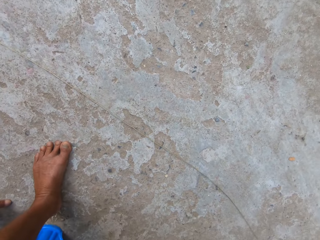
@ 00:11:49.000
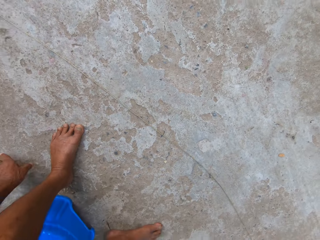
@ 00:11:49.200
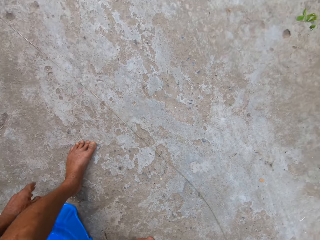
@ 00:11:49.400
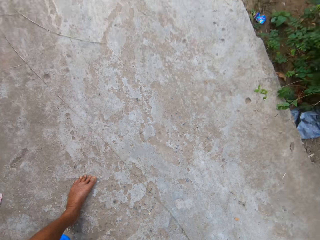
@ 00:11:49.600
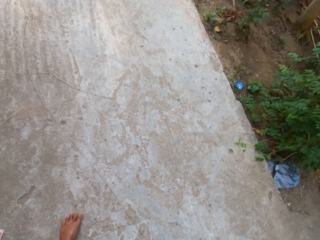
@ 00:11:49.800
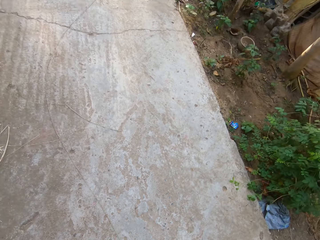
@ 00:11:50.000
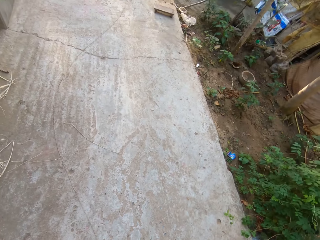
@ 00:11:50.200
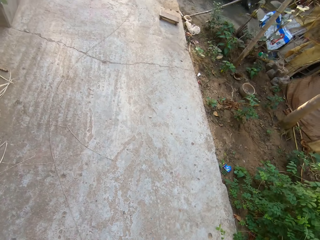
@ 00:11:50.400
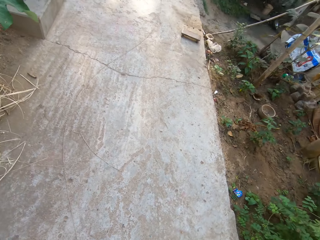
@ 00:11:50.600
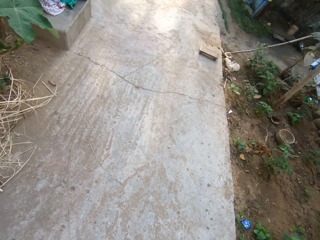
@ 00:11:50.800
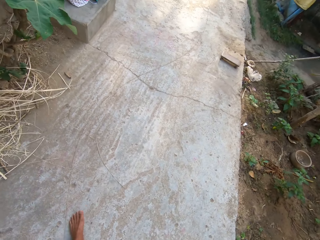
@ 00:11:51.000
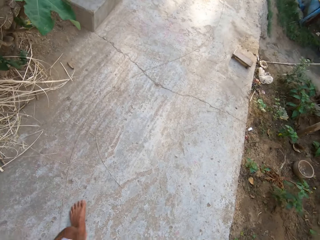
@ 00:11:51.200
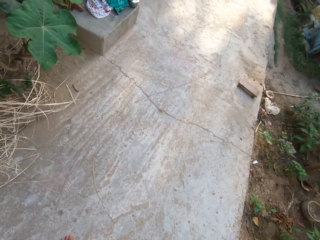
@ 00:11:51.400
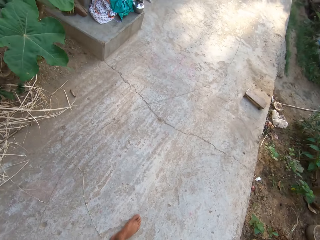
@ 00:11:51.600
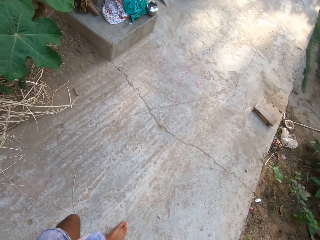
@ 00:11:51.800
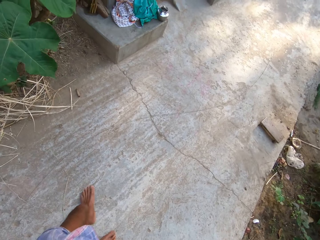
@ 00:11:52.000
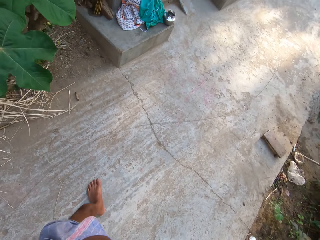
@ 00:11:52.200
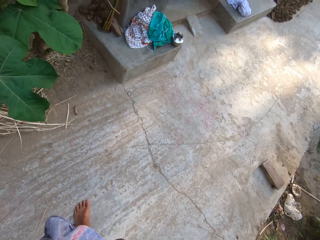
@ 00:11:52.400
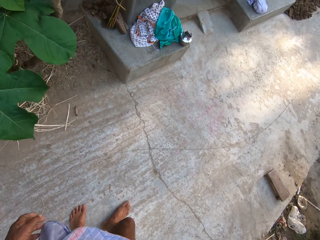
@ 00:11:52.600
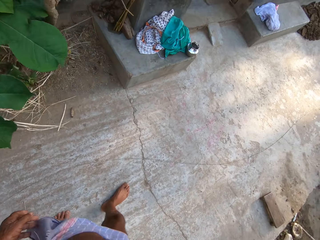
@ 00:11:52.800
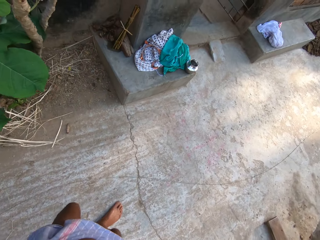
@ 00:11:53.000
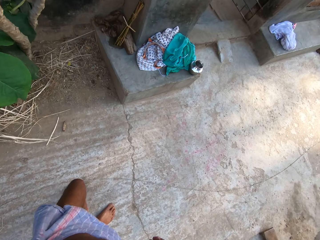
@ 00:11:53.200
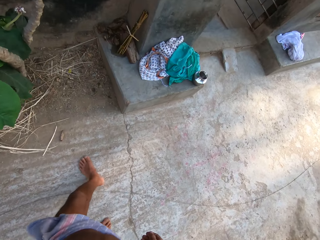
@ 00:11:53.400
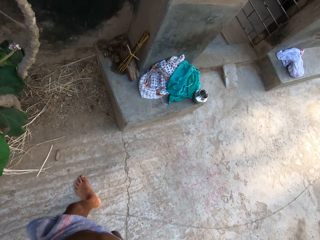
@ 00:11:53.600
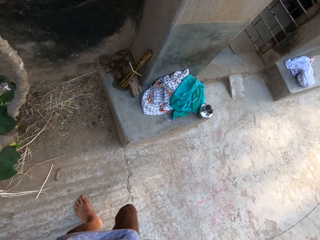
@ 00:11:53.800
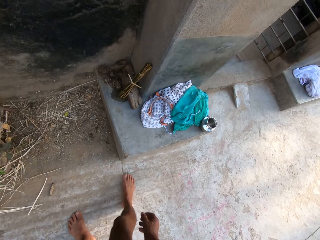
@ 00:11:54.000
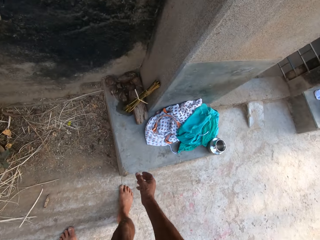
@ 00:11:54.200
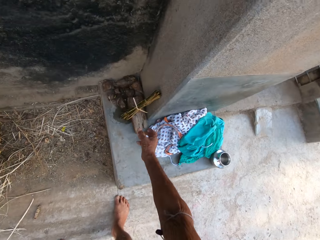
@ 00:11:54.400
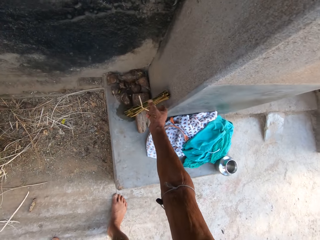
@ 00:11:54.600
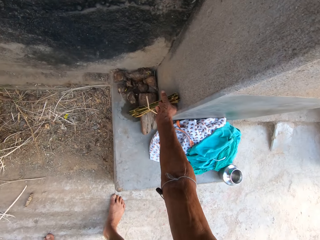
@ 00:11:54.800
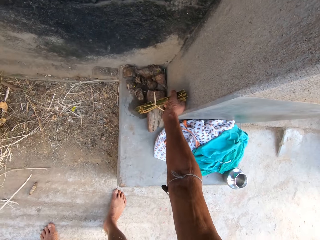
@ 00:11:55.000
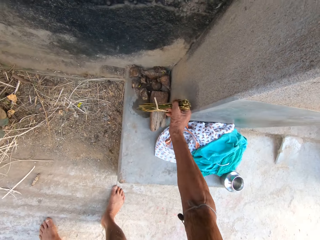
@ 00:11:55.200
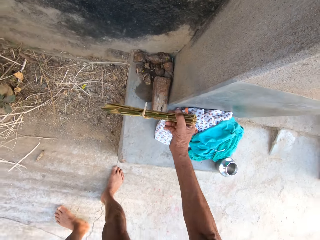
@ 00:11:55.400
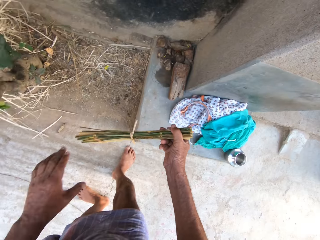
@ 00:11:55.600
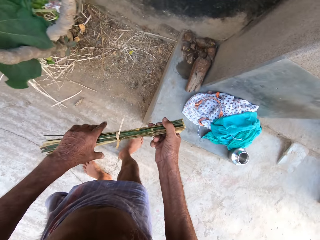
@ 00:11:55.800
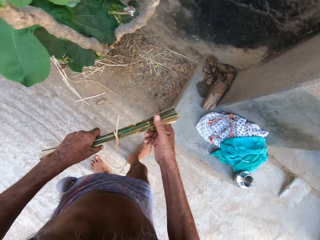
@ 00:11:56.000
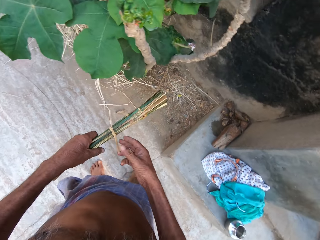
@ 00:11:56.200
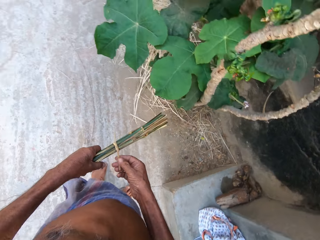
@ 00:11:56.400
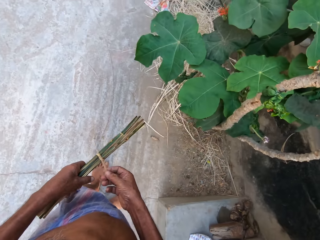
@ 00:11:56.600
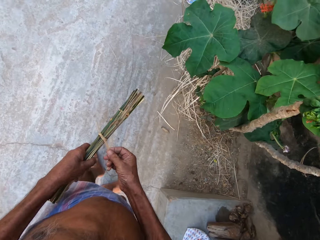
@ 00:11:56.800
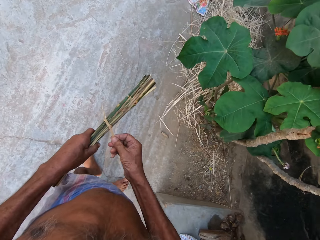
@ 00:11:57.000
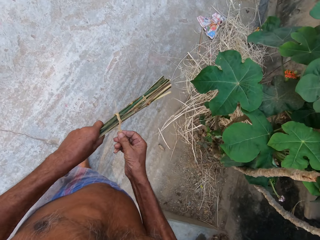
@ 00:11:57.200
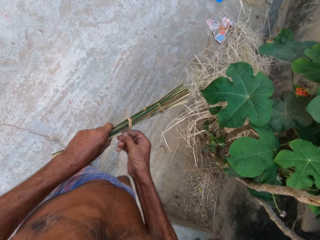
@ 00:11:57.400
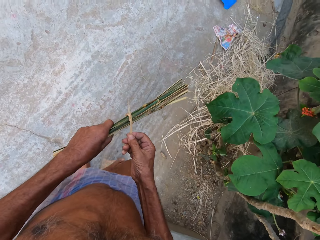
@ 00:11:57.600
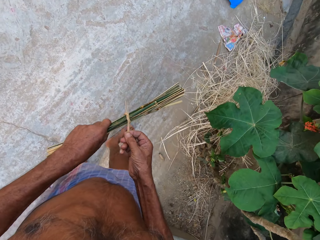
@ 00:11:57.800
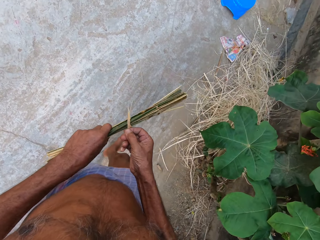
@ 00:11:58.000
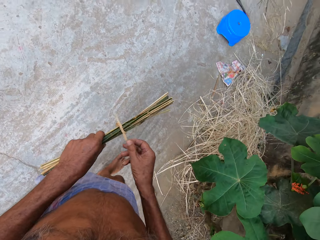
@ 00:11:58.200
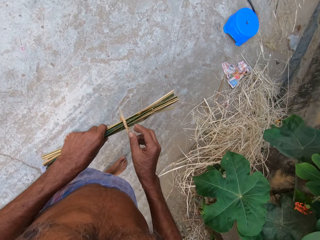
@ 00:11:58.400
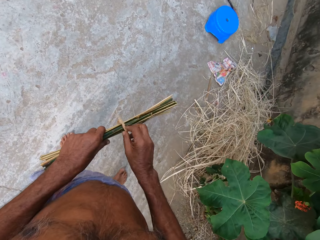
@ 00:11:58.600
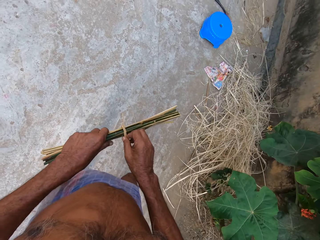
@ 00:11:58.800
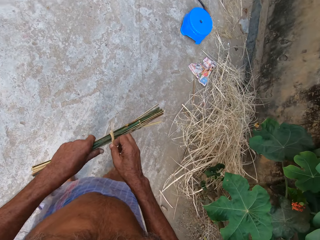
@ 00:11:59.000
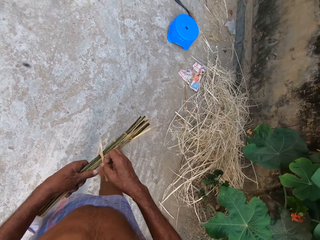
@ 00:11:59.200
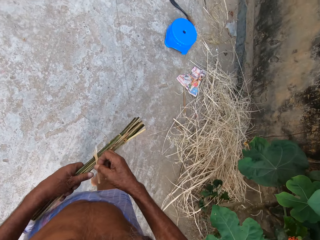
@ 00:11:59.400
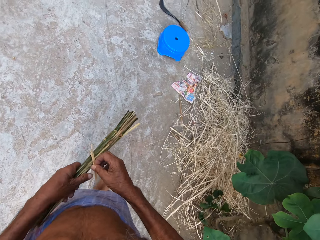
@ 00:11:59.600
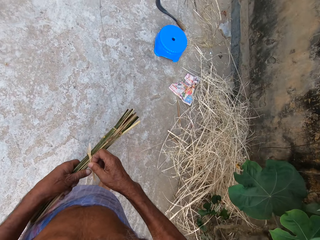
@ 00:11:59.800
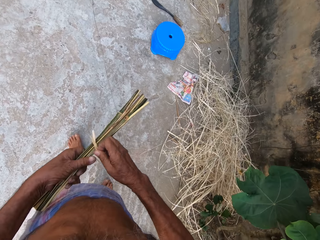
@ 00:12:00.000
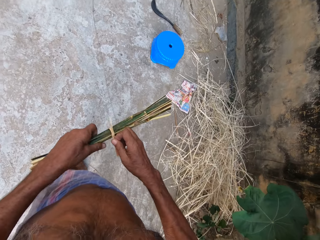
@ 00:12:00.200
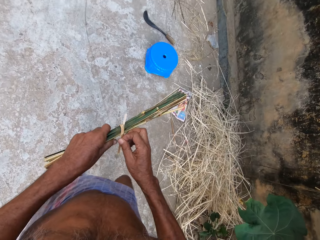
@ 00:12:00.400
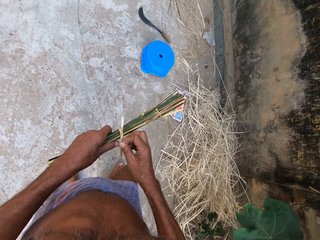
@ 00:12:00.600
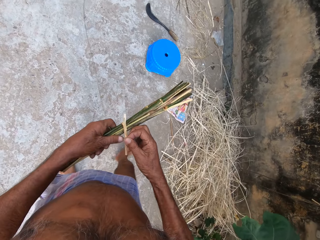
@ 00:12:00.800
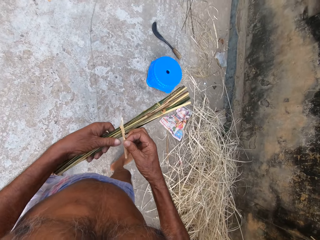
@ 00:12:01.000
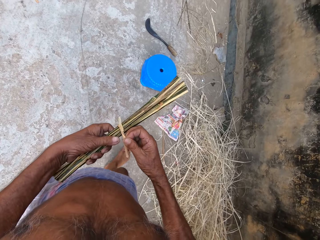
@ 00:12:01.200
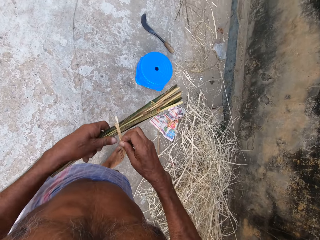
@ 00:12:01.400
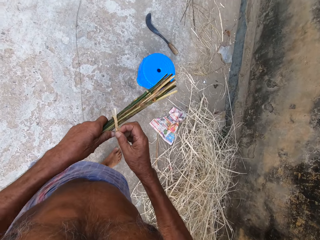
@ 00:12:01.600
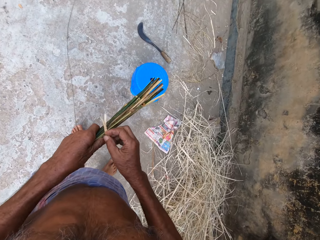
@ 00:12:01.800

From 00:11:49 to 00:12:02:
The camera wearer picks up a coconut frond bunch by a wall with his right hand. He passes the coconut frond bunch from his right hand to his left hand. He unbinds a twine around the coconut frond bunch with his right hand.

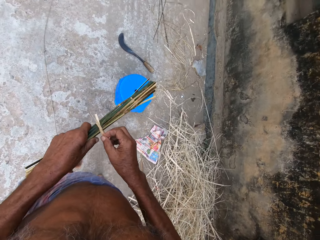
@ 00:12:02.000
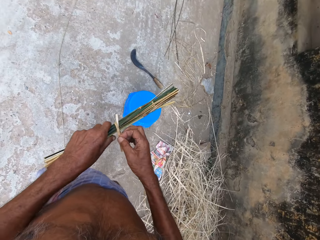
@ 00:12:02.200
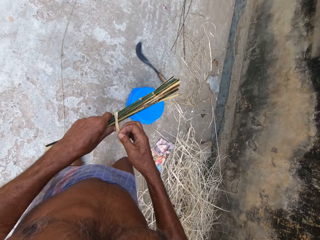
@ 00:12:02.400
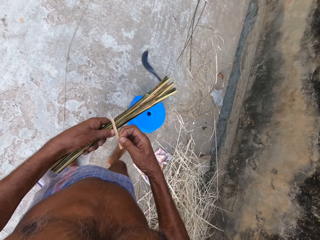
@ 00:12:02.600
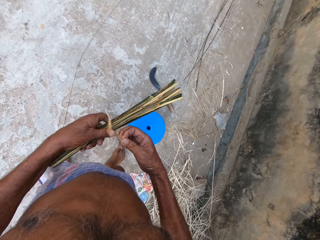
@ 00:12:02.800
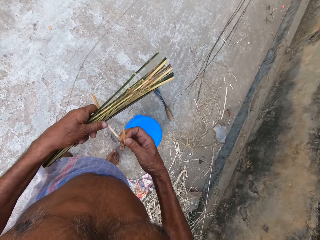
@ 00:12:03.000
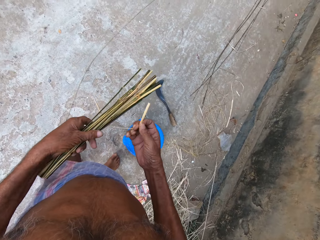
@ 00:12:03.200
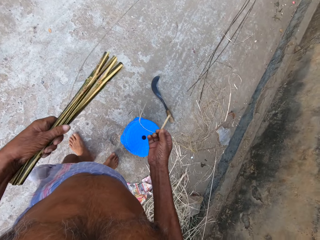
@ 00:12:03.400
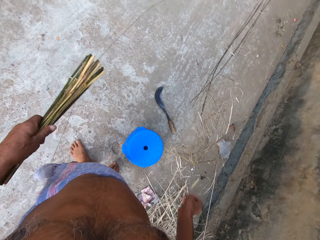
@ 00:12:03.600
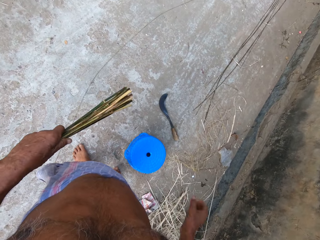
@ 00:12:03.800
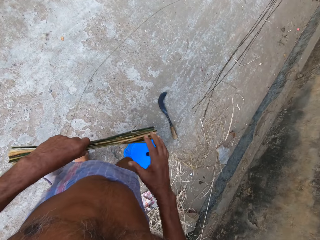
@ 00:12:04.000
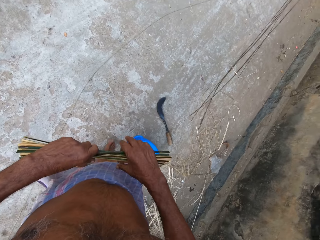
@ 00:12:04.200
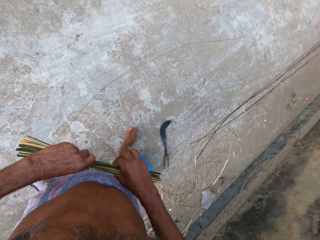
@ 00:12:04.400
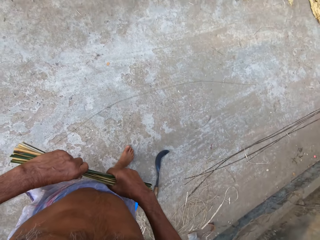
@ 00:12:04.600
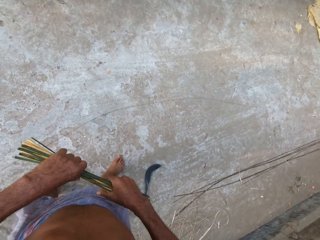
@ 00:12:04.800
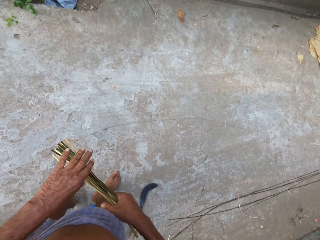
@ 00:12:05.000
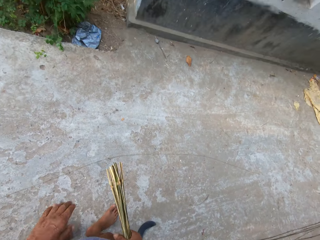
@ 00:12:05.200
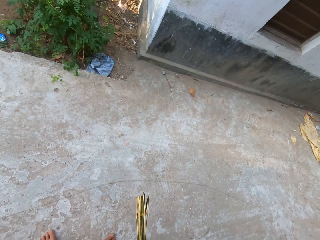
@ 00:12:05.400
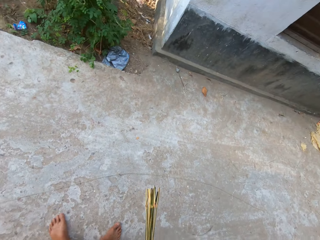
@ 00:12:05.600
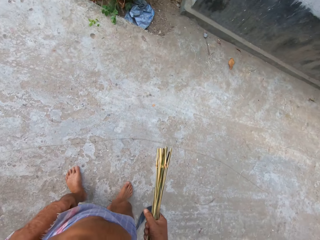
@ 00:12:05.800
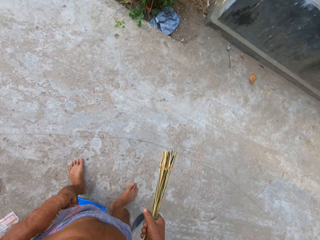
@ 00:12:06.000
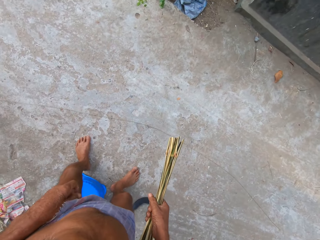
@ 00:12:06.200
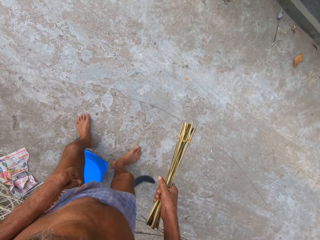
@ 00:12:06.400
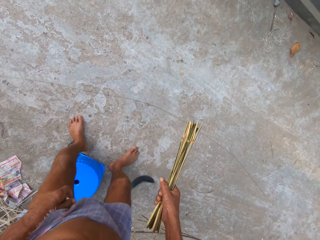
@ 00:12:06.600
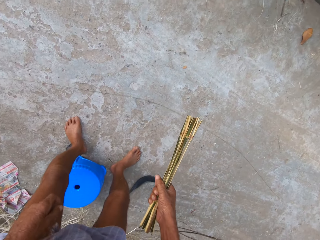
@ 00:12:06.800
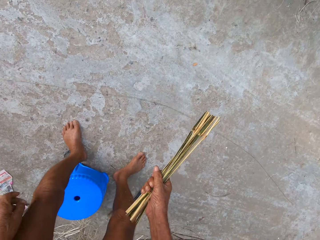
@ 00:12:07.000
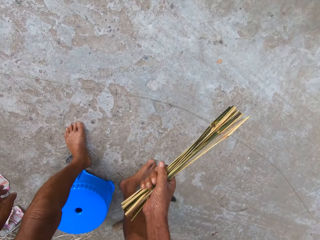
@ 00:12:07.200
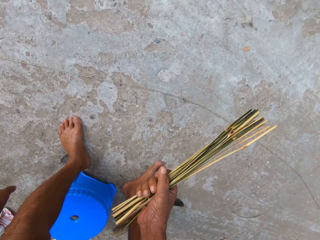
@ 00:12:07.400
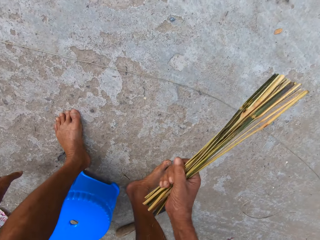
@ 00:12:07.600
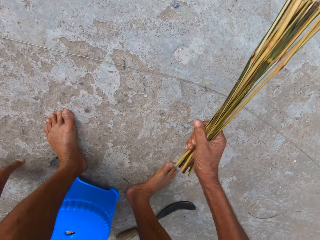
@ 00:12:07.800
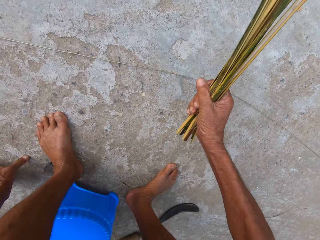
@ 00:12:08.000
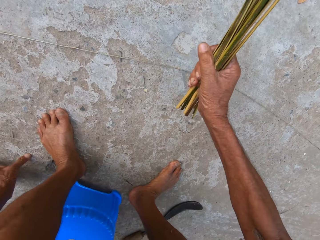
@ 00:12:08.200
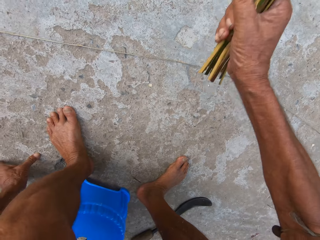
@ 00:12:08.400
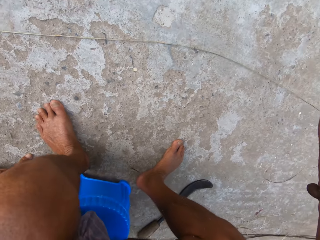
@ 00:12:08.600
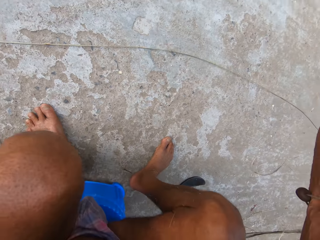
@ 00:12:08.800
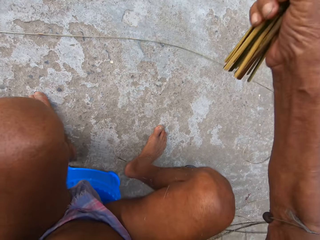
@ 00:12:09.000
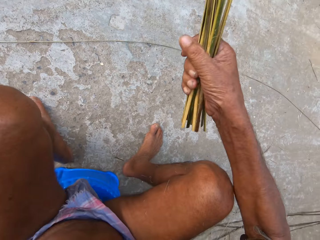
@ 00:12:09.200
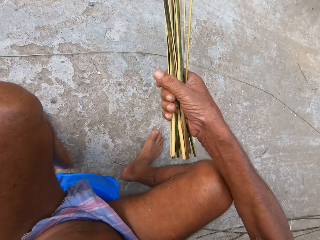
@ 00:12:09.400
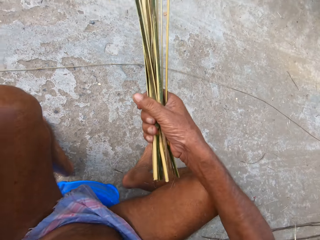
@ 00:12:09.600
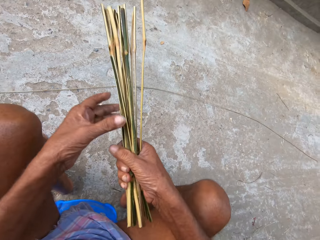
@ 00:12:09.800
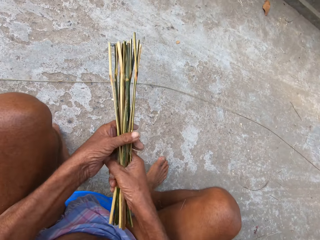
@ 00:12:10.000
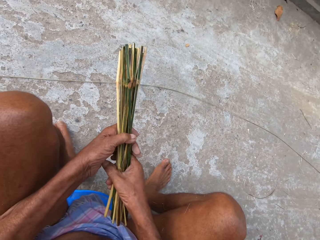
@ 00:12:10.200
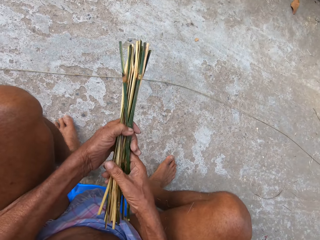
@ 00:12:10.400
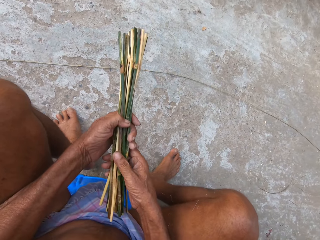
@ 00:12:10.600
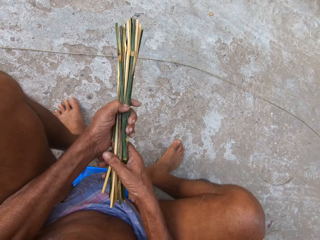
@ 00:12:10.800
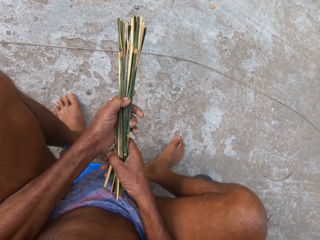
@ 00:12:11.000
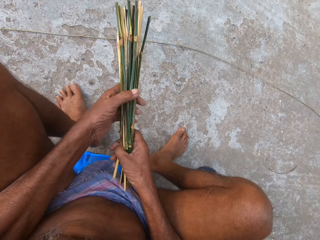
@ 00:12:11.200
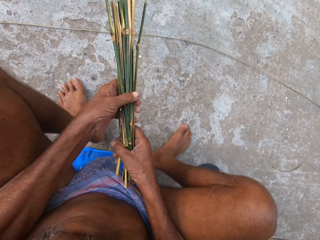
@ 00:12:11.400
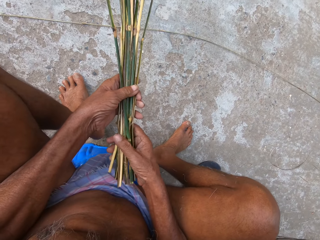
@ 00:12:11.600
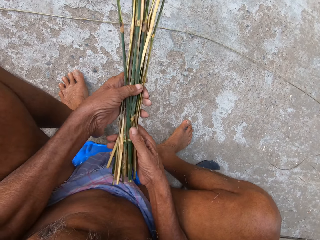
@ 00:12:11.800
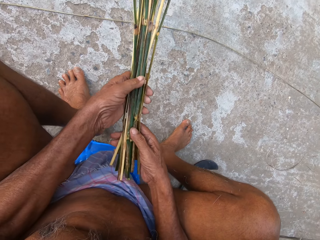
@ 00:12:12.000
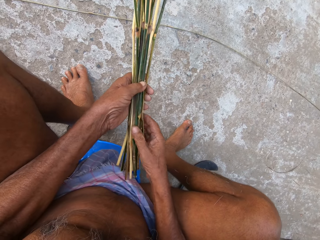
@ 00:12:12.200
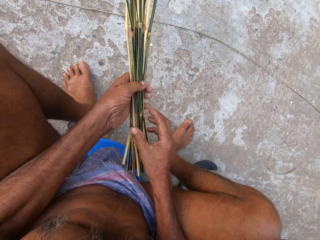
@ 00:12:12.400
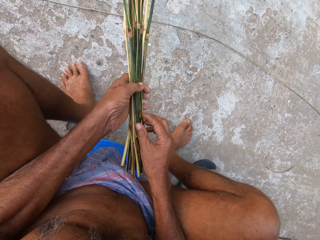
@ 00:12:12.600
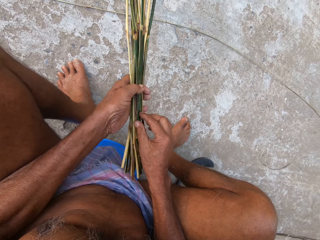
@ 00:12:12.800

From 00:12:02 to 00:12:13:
The camera wearer drops the twine on the floor with his right hand. He passes the coconut frond bunch from his left hand to his right hand. He sits on the plastic stool. He passes the coconut frond bunch from his right hand to his left hand.
